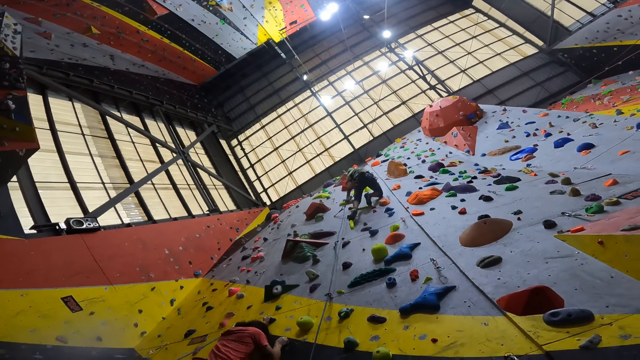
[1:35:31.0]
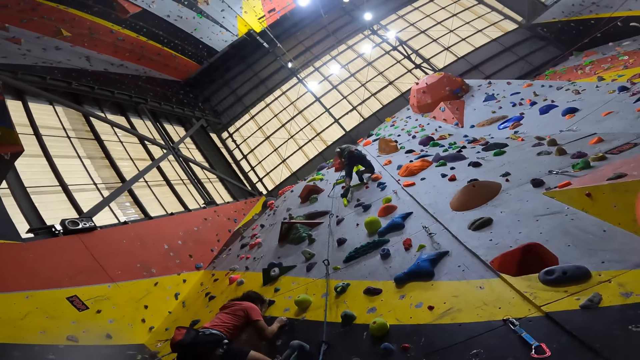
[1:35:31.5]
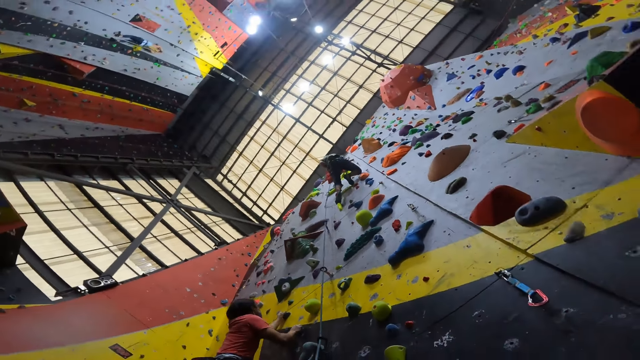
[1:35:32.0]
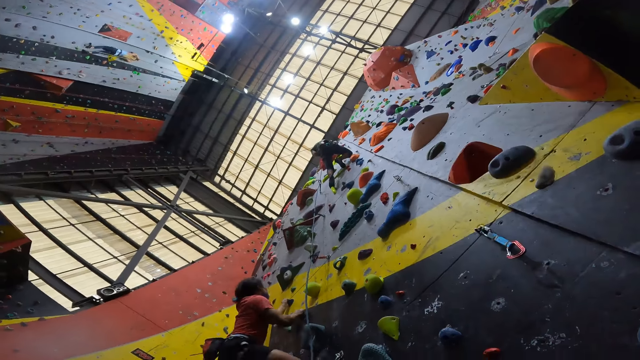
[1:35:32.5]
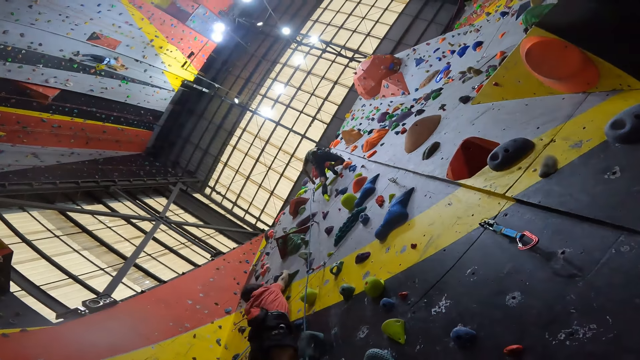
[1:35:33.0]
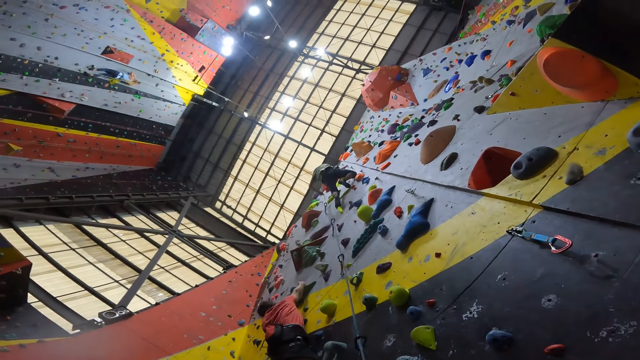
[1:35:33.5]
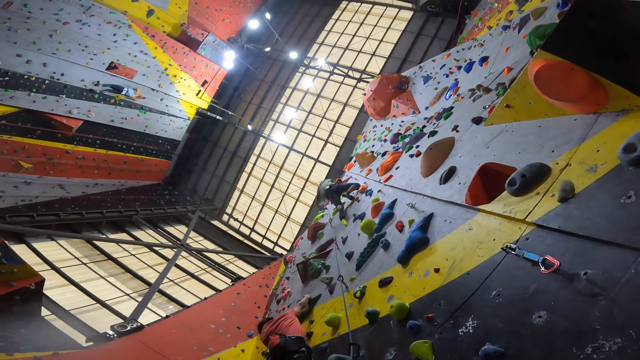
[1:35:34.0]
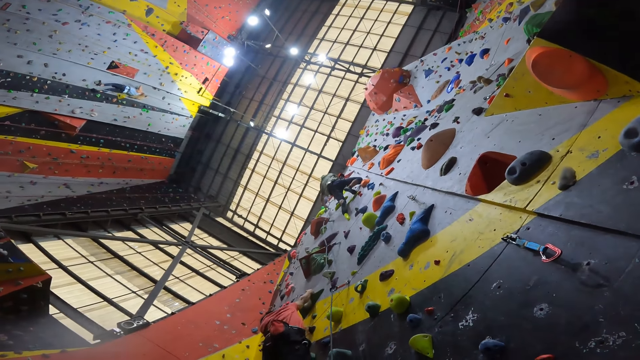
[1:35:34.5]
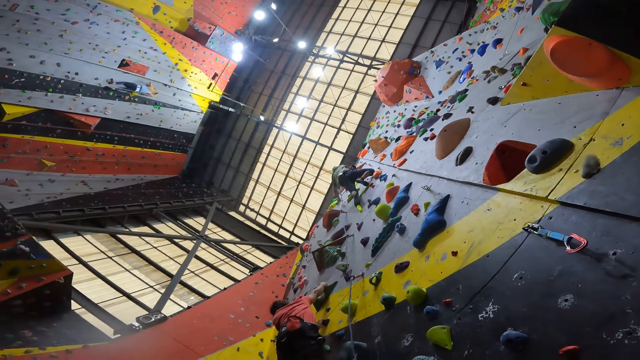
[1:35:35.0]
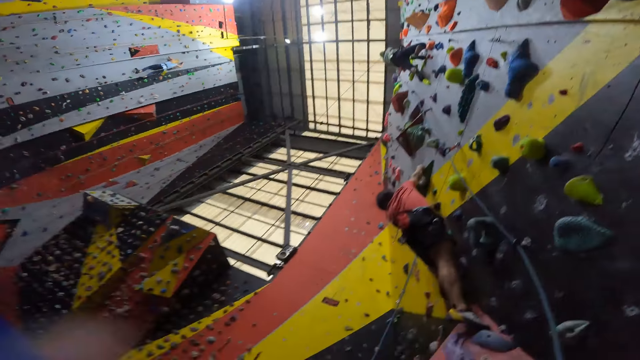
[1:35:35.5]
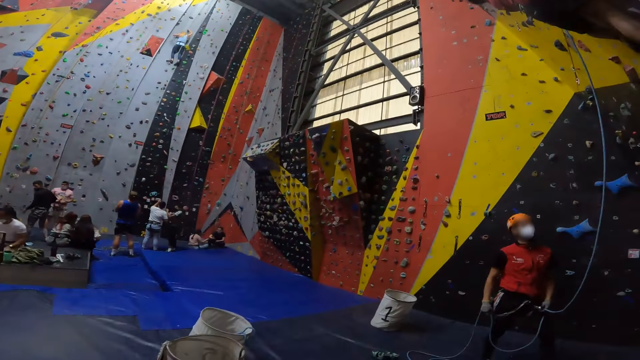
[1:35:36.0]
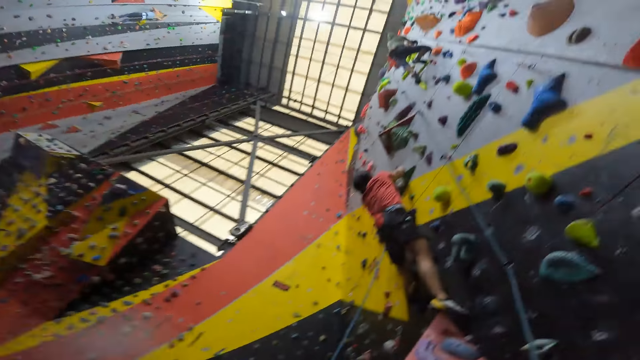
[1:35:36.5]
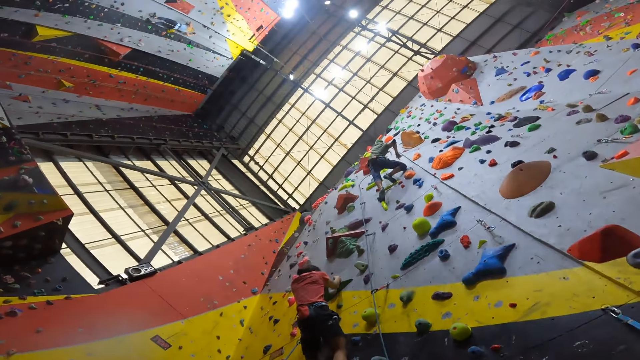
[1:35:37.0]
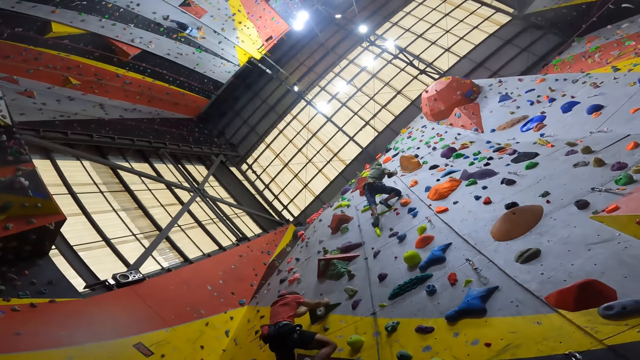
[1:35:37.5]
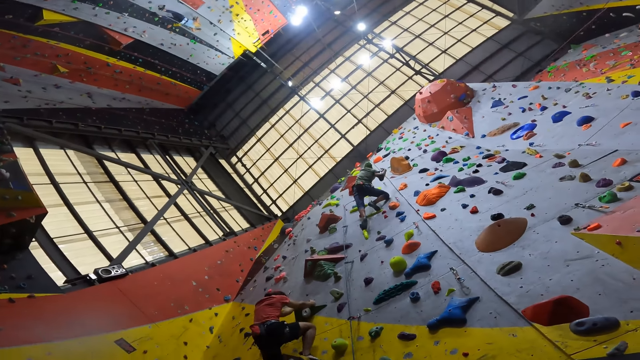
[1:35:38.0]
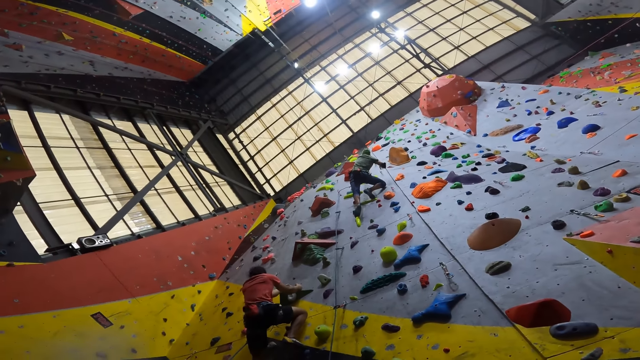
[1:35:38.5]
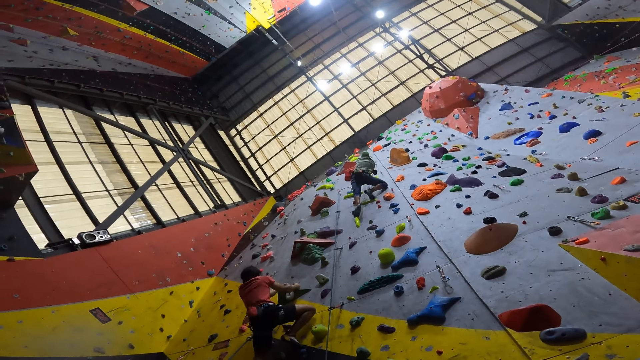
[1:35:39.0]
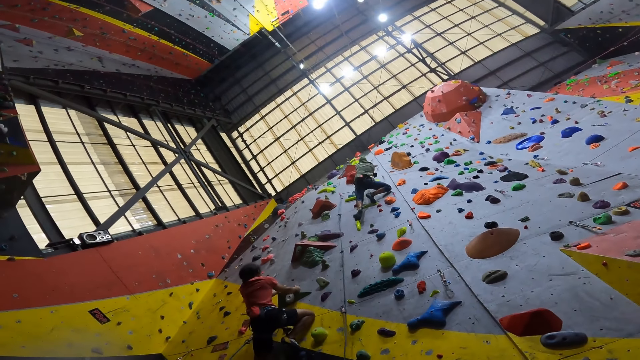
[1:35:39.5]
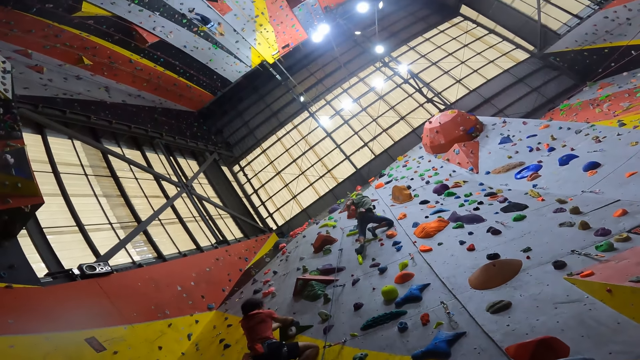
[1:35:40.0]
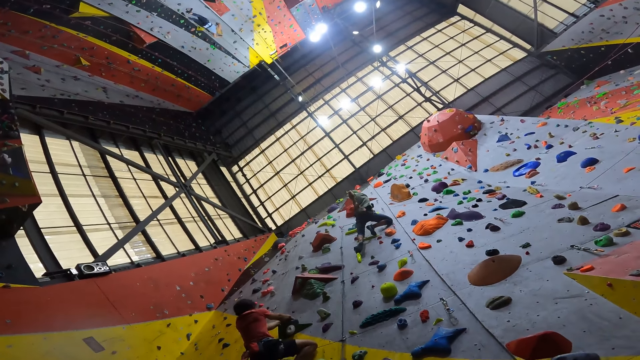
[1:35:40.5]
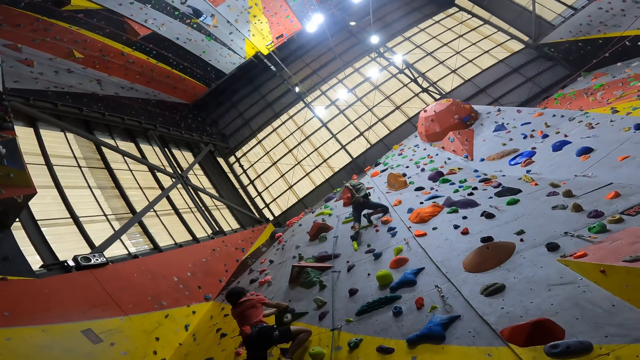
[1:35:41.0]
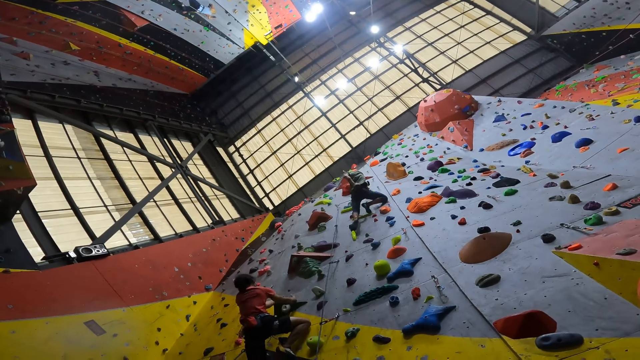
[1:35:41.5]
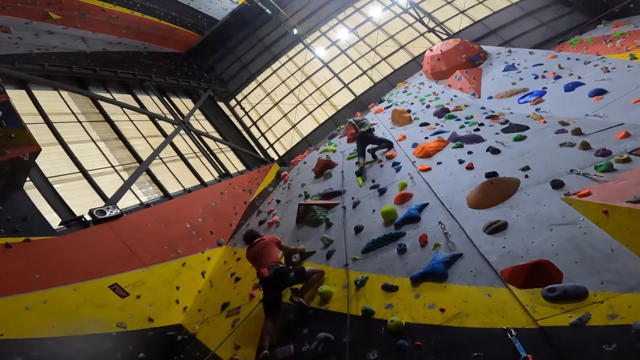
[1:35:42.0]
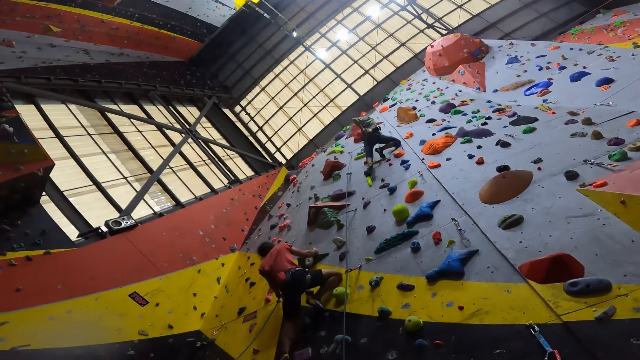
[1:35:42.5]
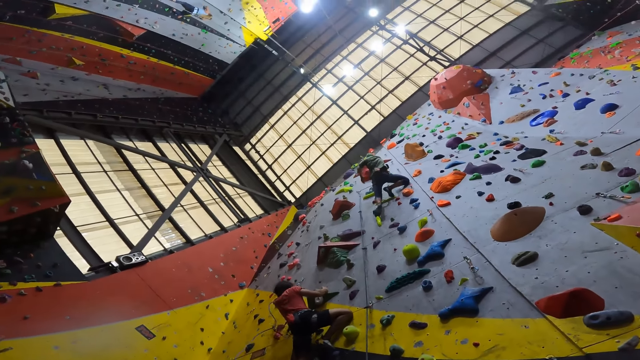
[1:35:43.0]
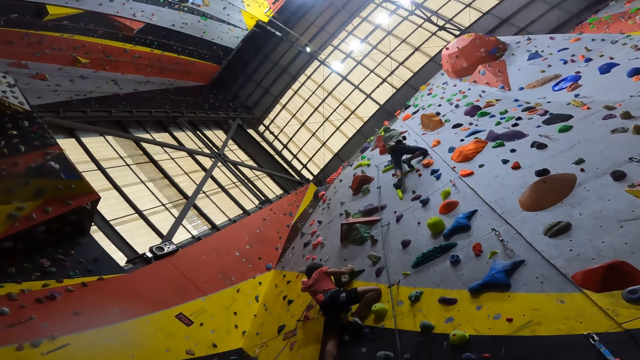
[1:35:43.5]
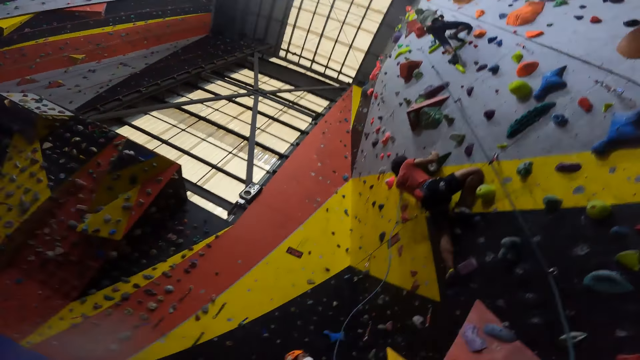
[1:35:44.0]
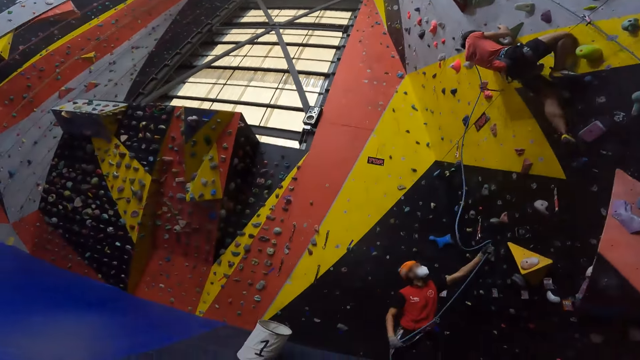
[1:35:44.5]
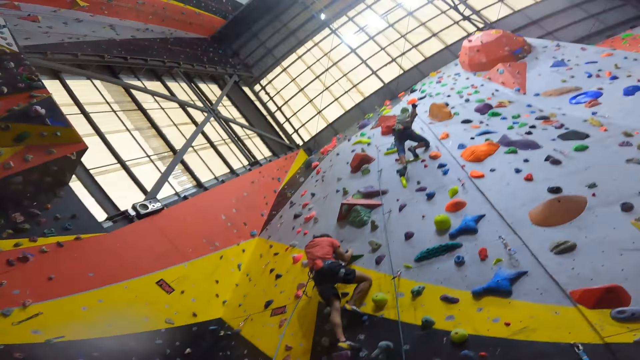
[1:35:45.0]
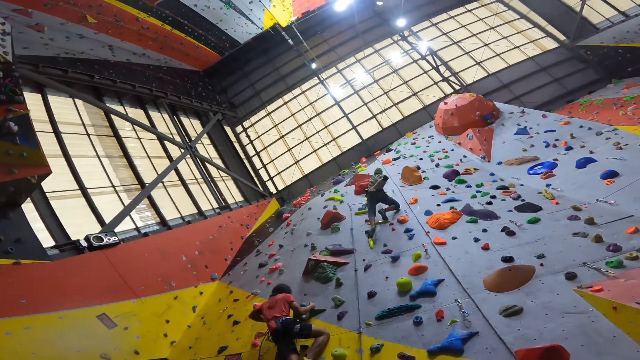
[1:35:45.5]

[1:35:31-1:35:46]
The camera wearer looks around. A man shakes the right hand. The camera wearer looks at the man and another man climbing on the climbing wall. The first man touches the bag on the back. A person pulls the climbing rope.

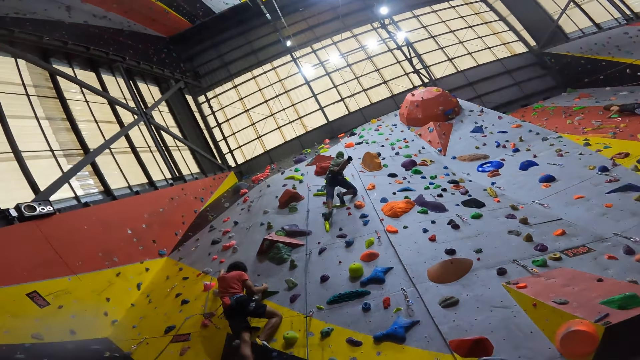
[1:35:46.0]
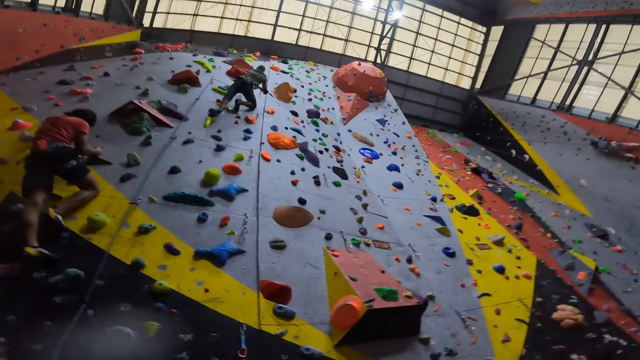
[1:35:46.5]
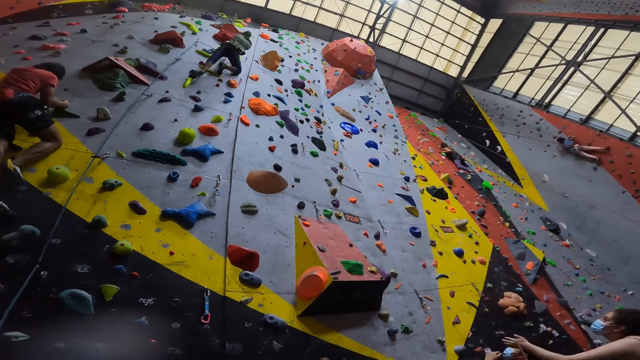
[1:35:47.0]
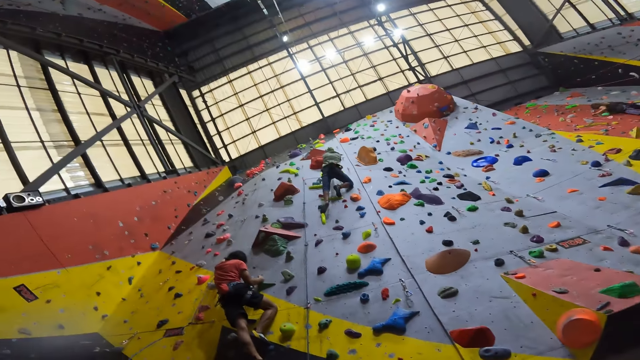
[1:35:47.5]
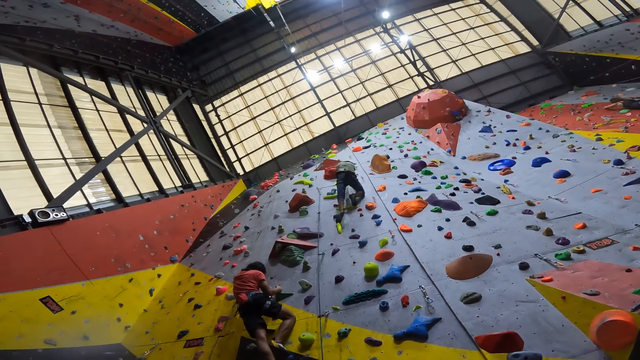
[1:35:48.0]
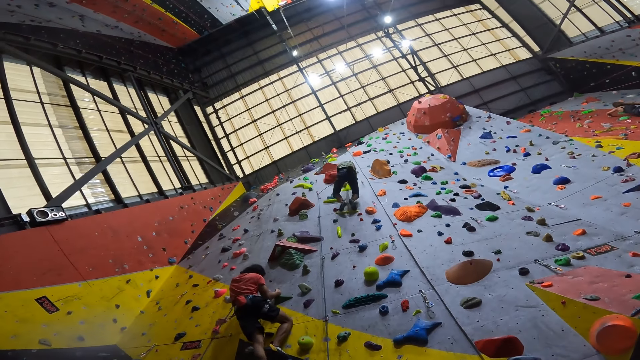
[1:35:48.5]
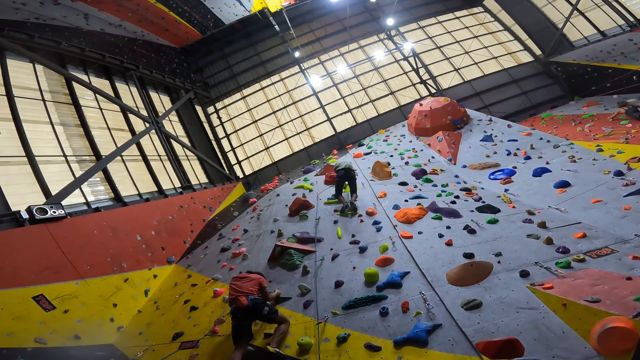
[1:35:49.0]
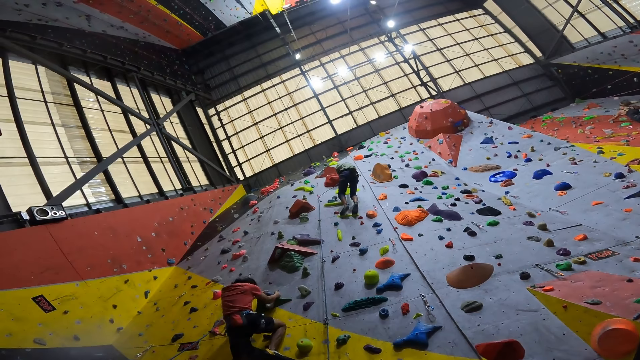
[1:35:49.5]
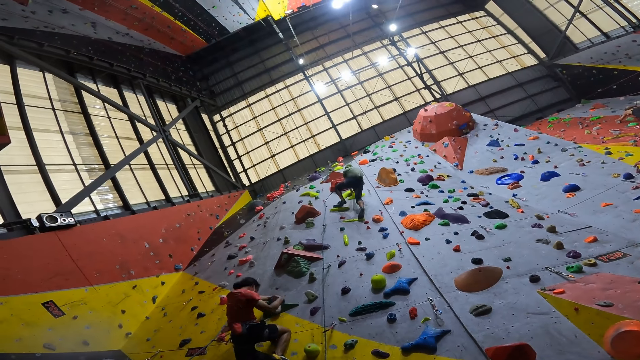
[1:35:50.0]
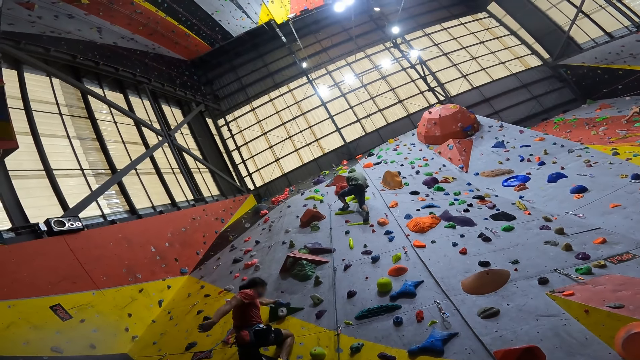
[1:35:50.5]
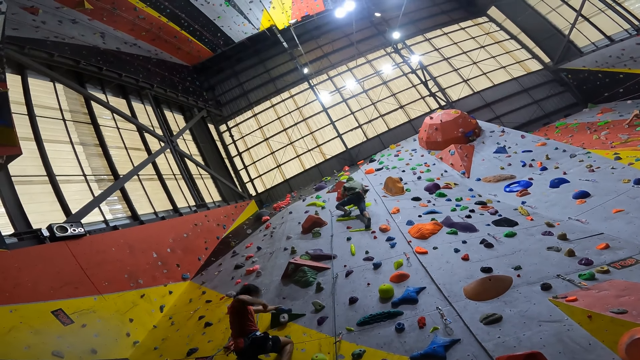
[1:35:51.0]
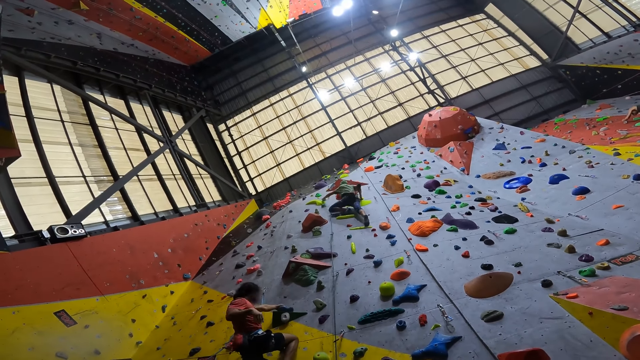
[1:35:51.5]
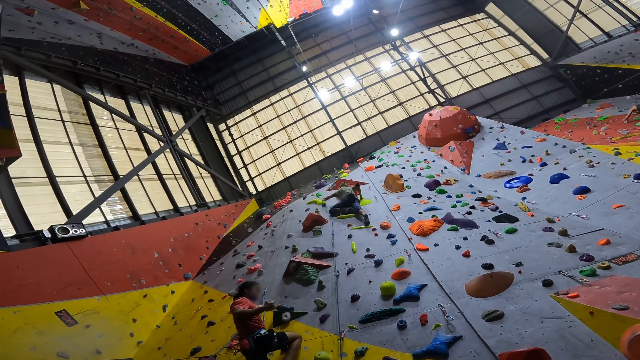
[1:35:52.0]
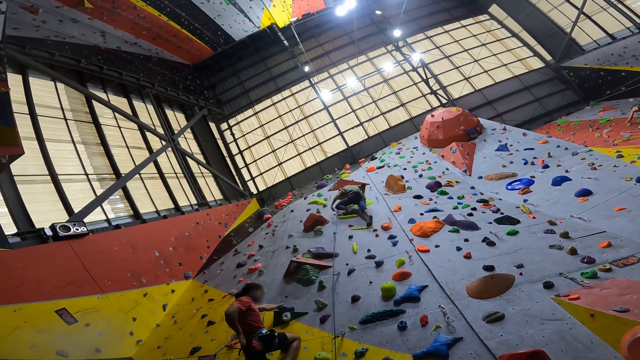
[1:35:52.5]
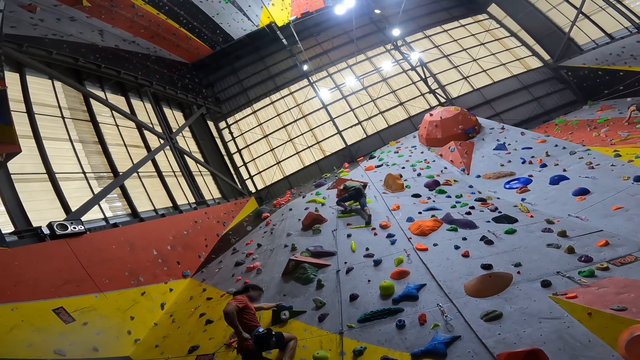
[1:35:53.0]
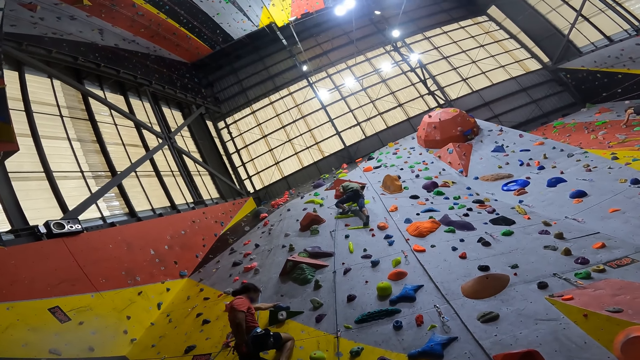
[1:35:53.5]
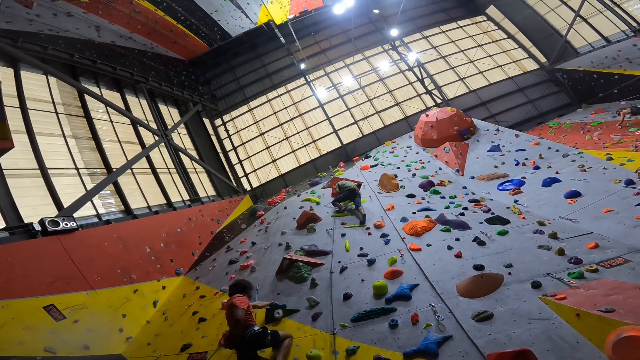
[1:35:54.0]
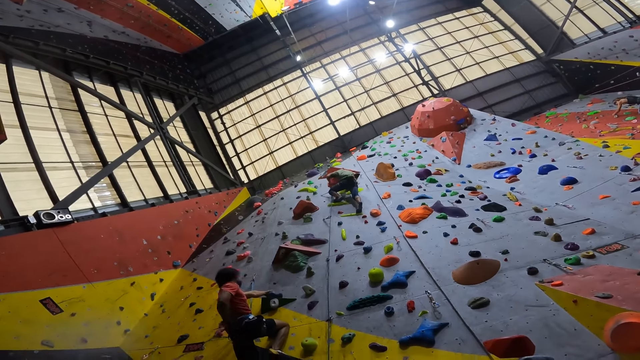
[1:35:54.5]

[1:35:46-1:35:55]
A man climbs the climbing wall. A person shakes the right hand.
